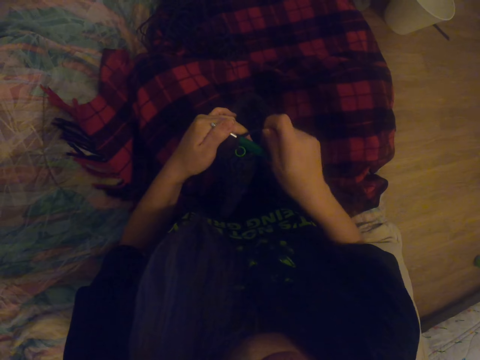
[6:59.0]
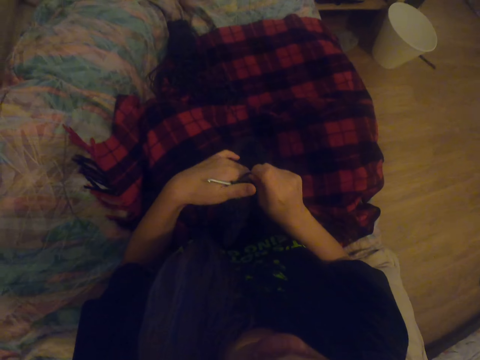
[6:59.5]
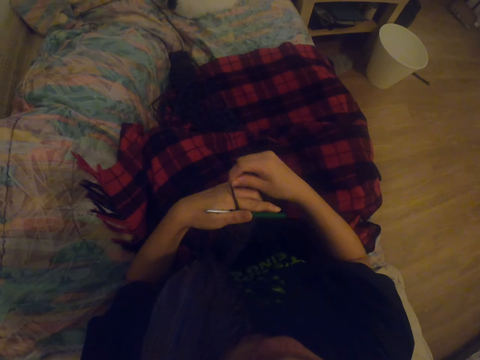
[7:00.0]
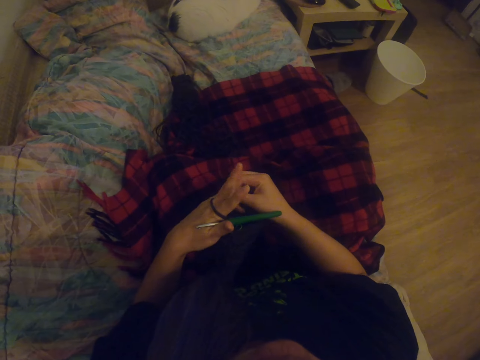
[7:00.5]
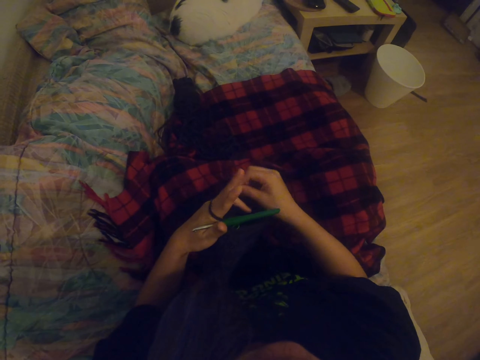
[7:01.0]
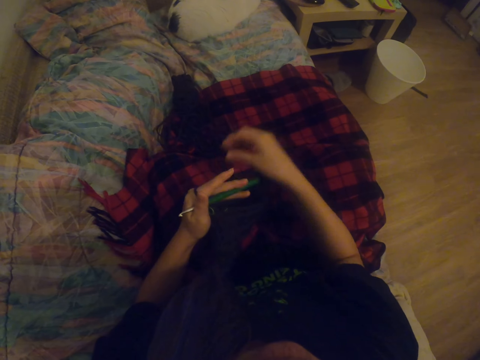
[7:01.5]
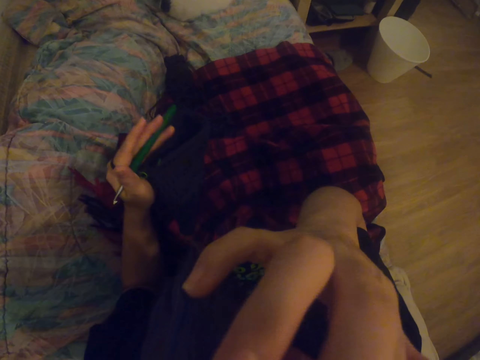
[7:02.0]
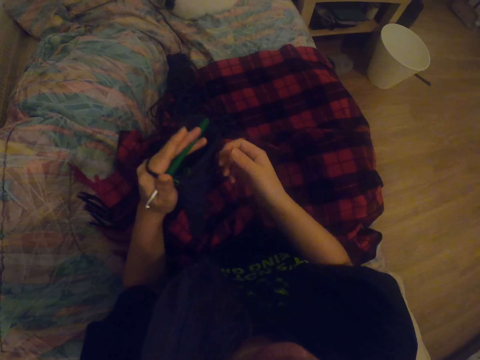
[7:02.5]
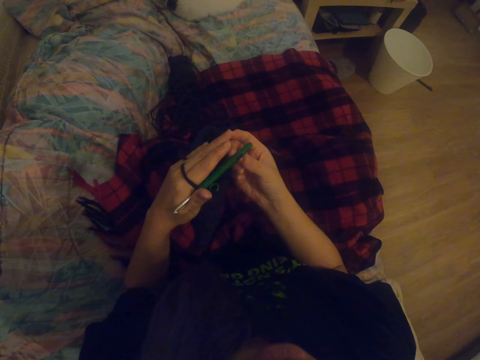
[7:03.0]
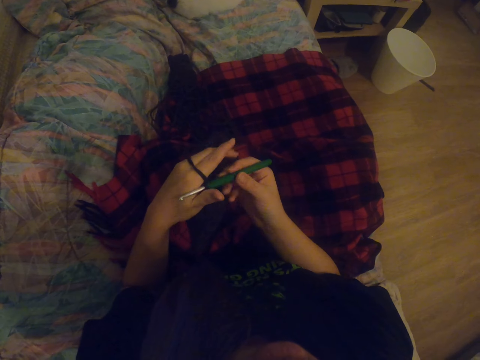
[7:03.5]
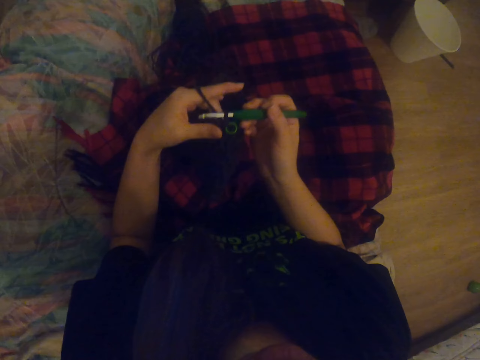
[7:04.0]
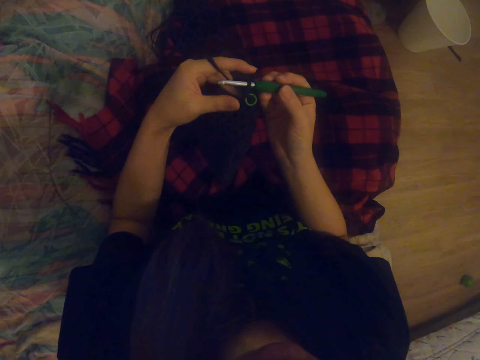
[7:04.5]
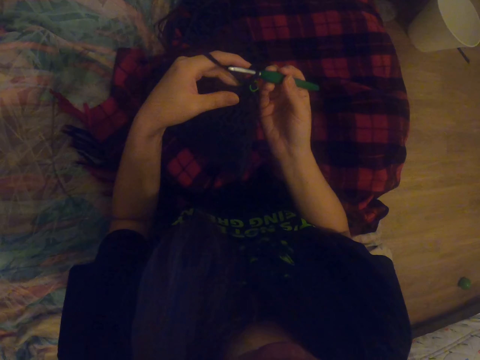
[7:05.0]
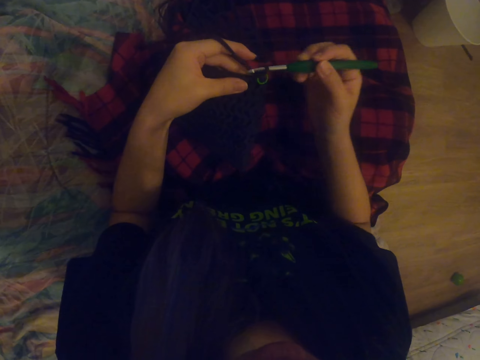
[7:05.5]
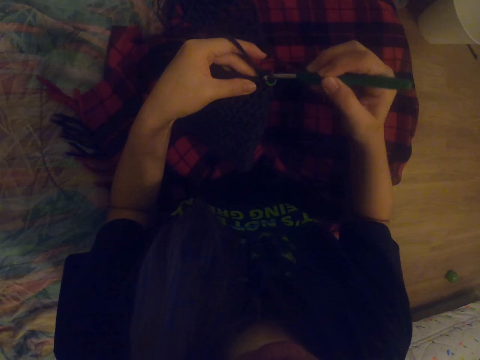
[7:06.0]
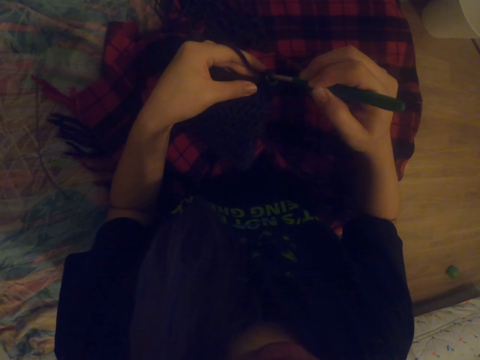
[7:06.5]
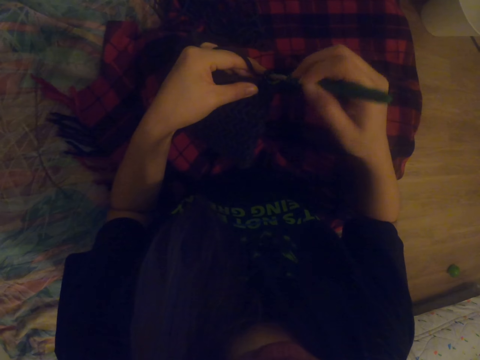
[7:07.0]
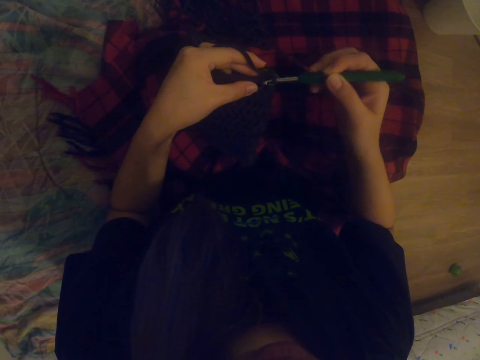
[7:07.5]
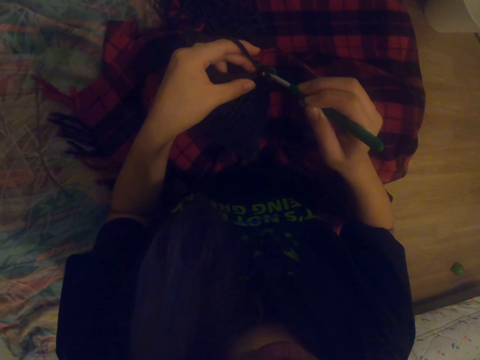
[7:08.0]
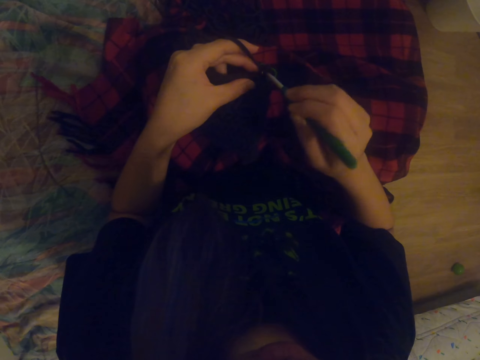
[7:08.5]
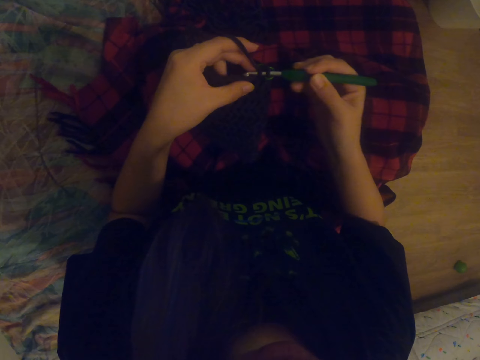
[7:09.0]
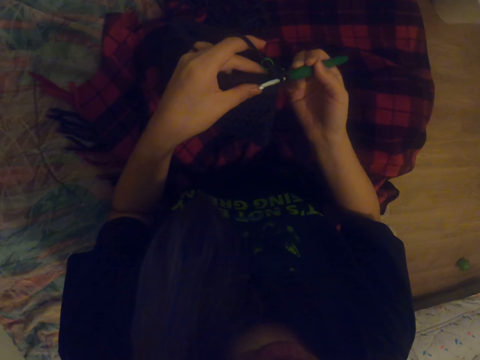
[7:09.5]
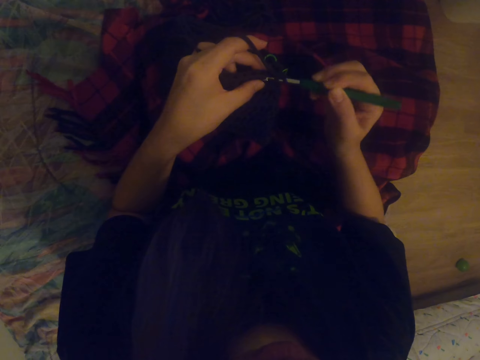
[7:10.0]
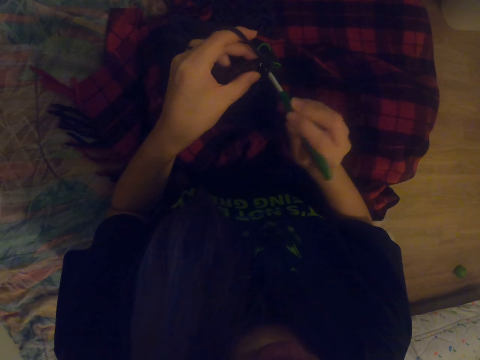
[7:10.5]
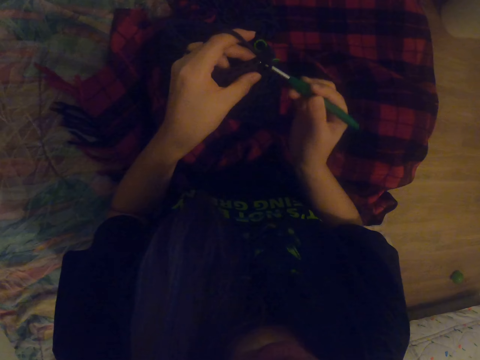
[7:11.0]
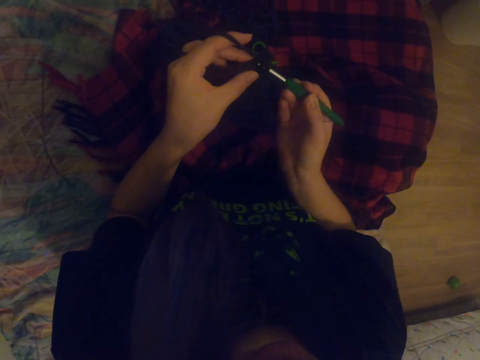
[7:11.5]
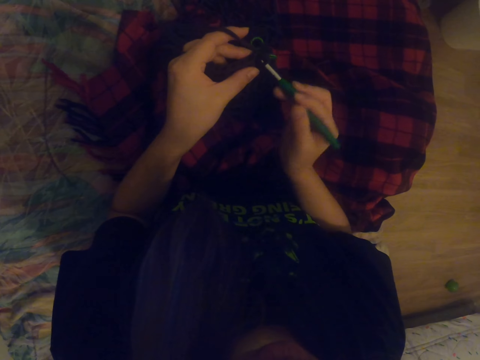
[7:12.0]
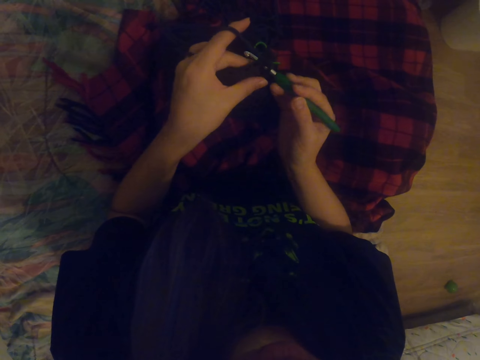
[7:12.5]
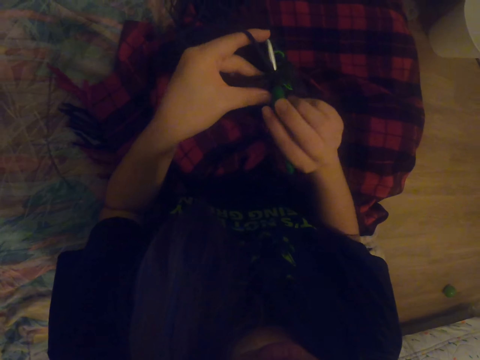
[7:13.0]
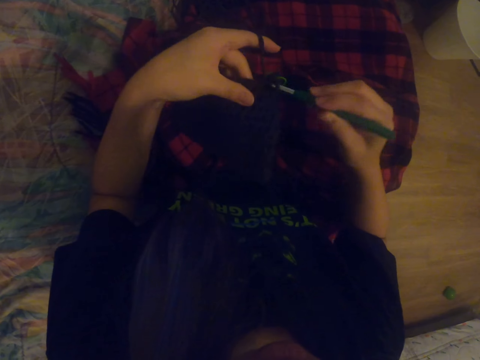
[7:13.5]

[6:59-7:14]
The camera wearer rolls the thread. They rub the face, lift the hand, and drop the hand. They knit a fabric using a crochet.

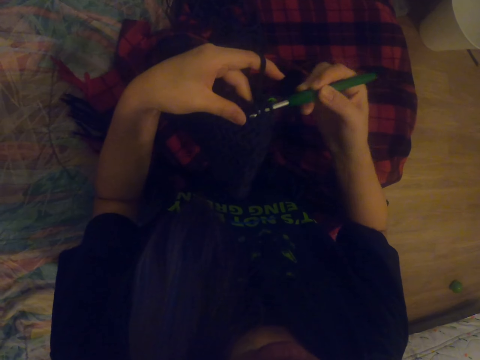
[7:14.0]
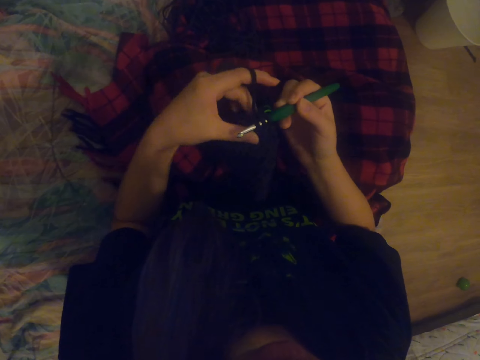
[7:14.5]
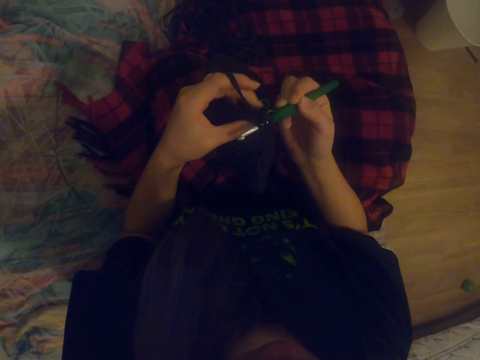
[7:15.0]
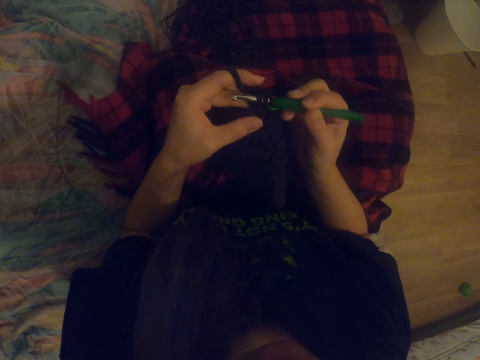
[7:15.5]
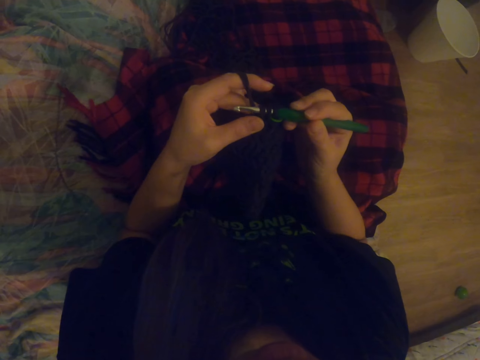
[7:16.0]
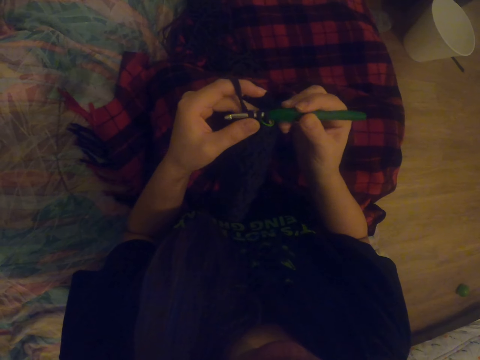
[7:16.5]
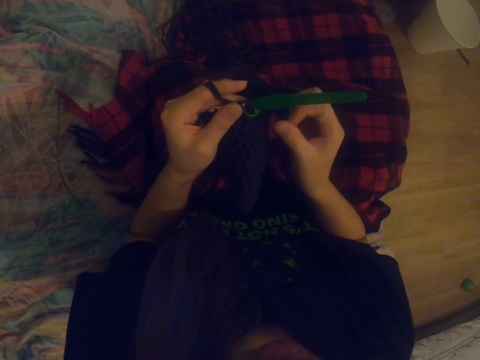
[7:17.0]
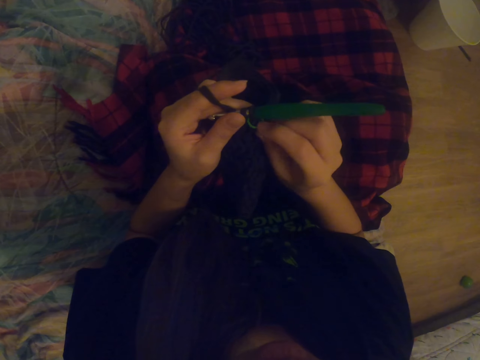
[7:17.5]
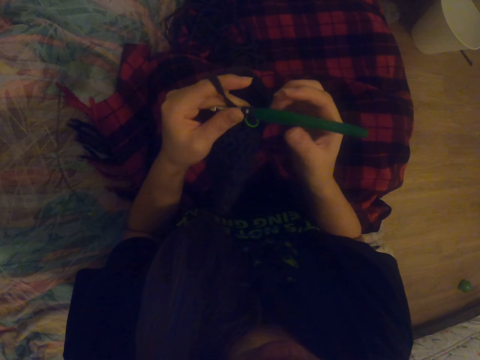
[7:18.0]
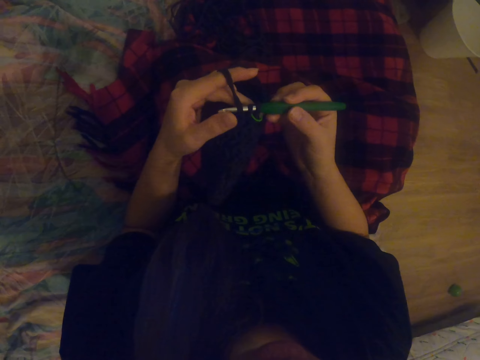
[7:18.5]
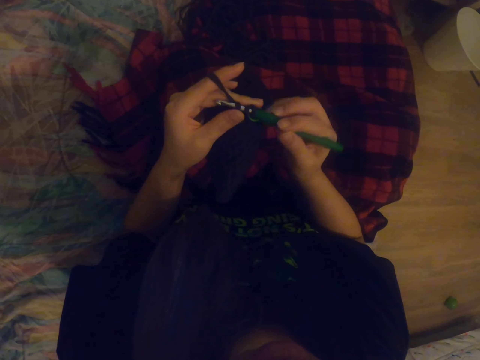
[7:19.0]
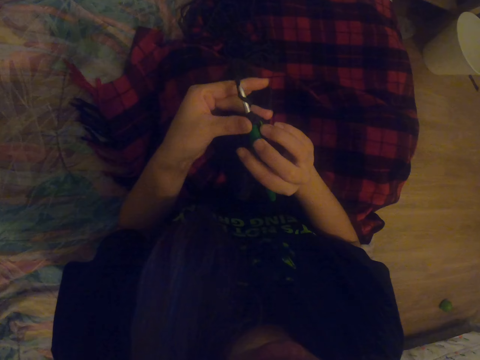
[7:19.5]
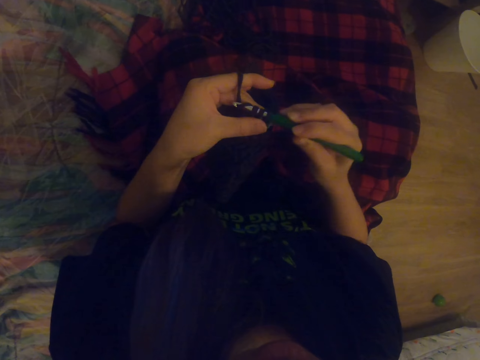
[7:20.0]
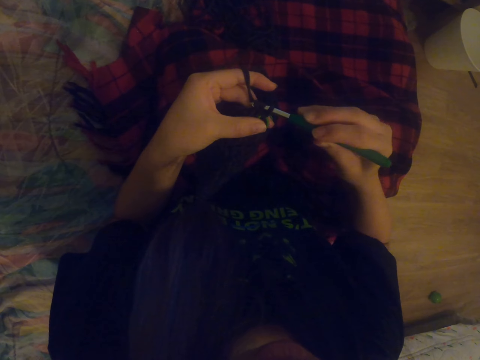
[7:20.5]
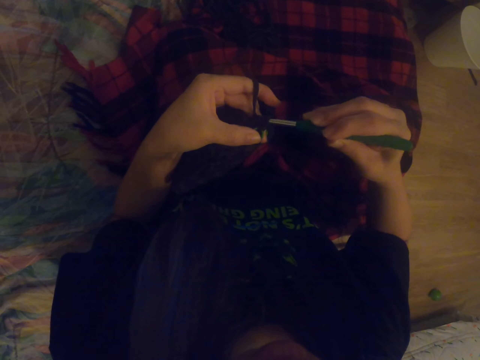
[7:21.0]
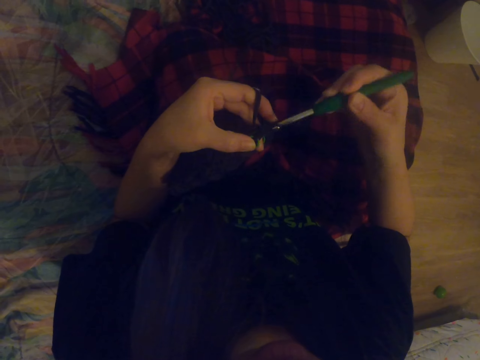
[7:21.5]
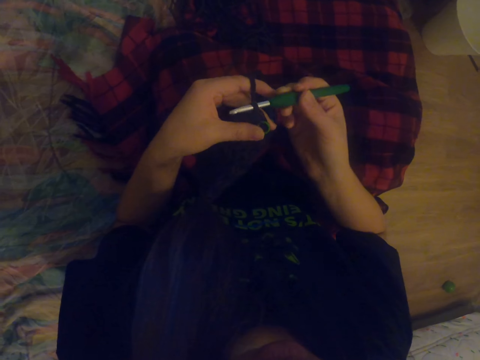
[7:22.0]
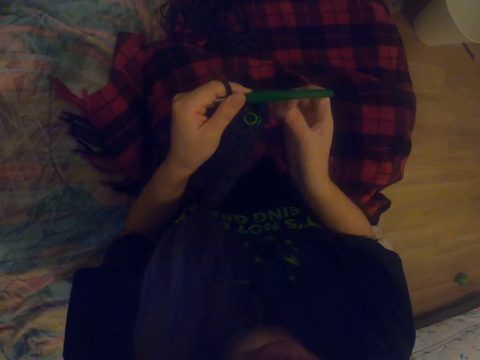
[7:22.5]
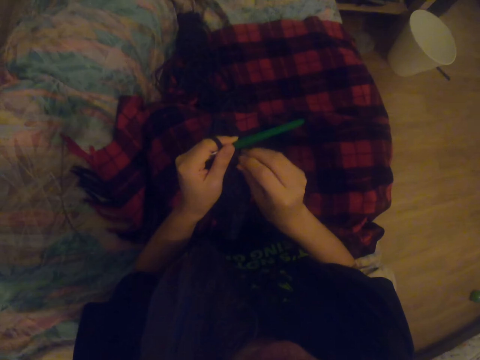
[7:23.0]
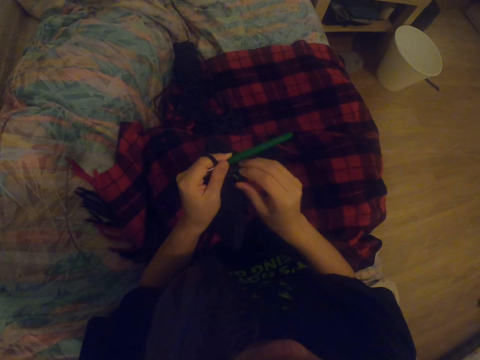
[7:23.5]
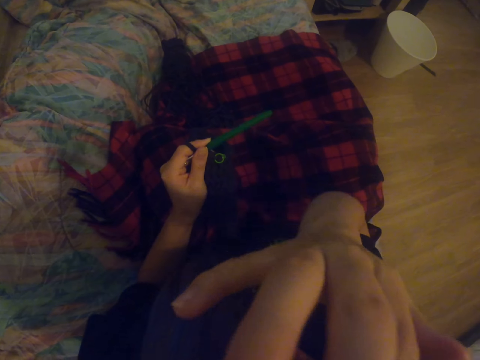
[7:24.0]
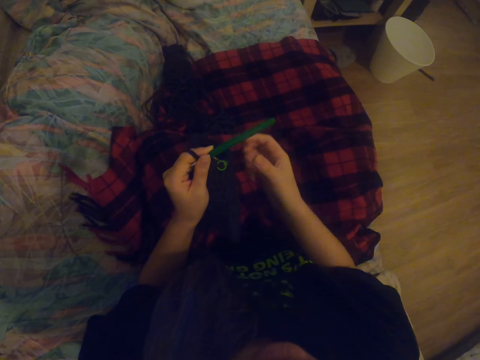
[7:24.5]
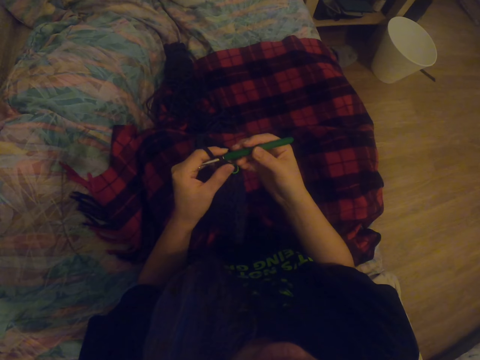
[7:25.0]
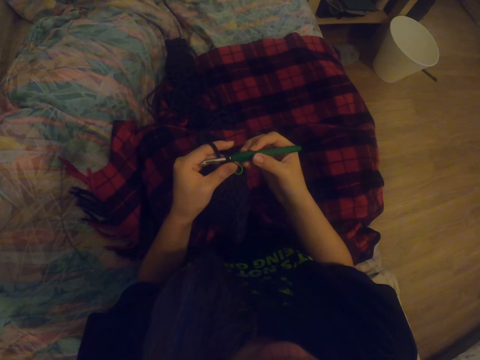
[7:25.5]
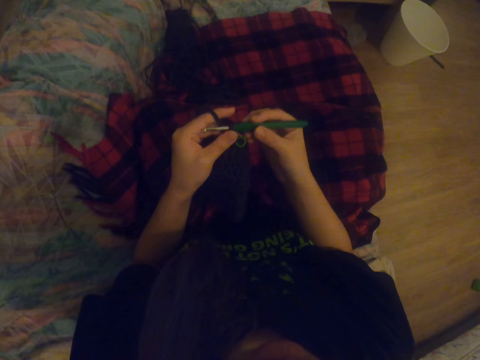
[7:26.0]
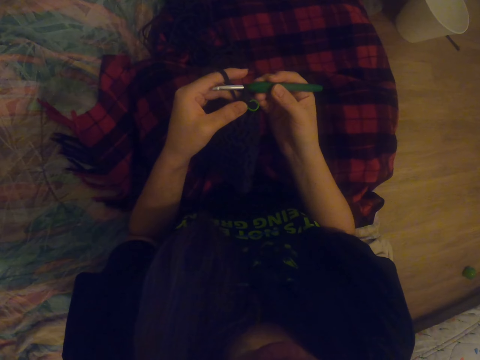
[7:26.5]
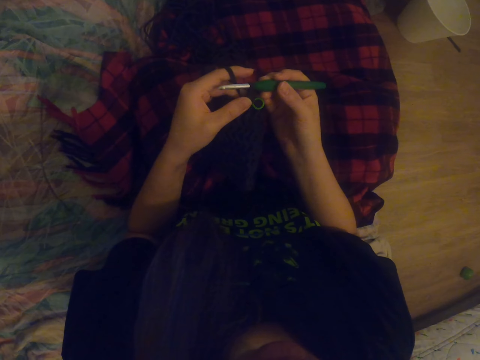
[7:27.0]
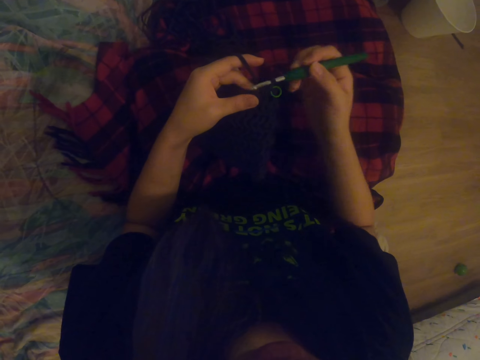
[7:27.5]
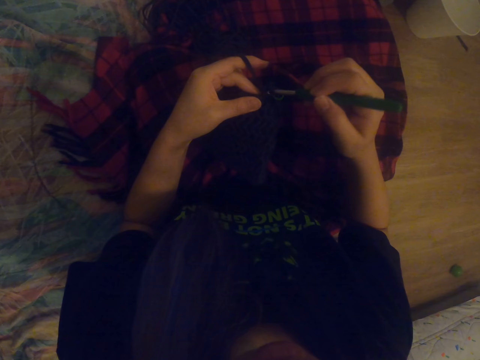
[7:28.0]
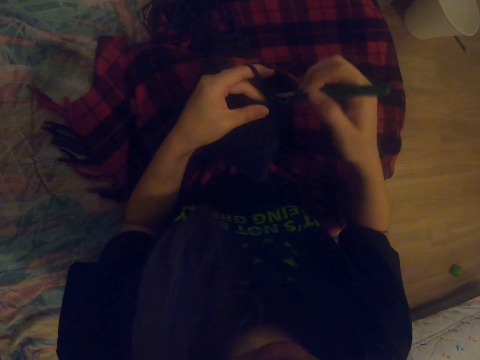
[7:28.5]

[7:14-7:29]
The camera wearer touches a small rubber band on the fabric. They knit the fabric using a crochet. They touch the small rubber band on the fabric, examine the rubber bands, rub the face, and lift the hands. They knit the fabric using the crochet.
